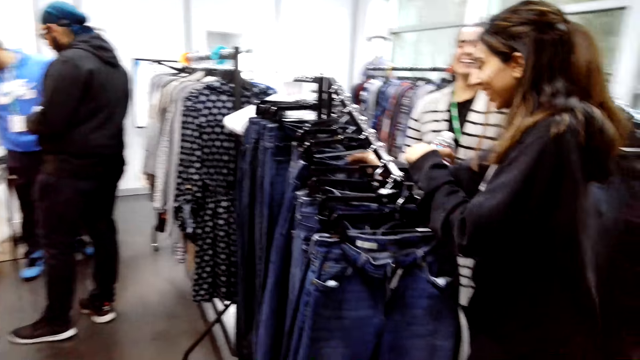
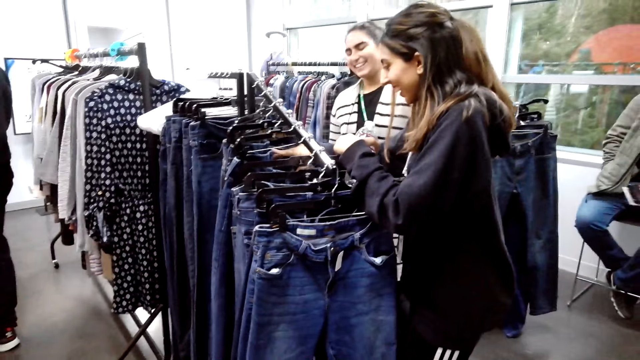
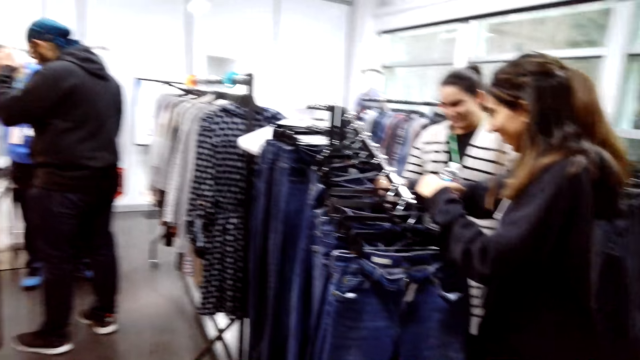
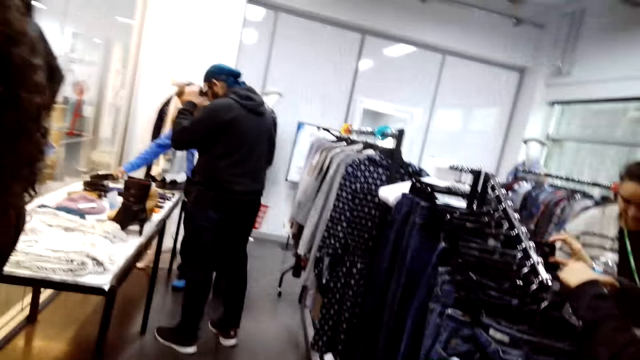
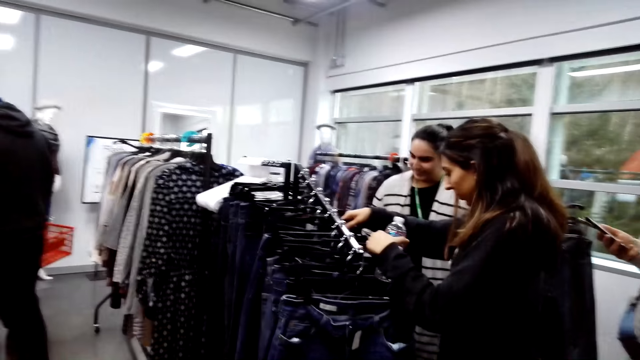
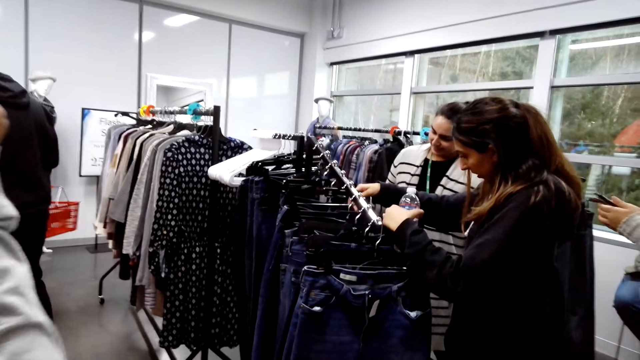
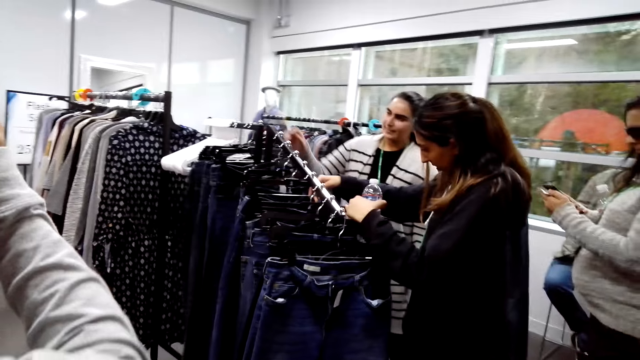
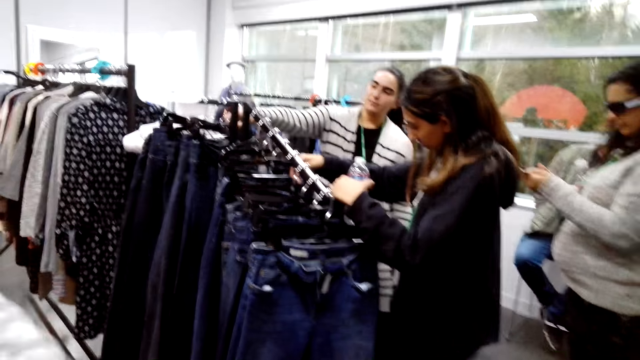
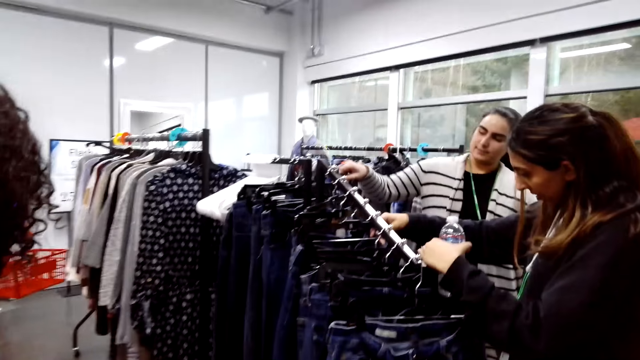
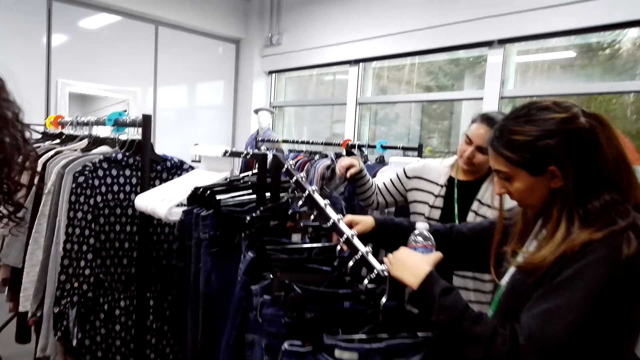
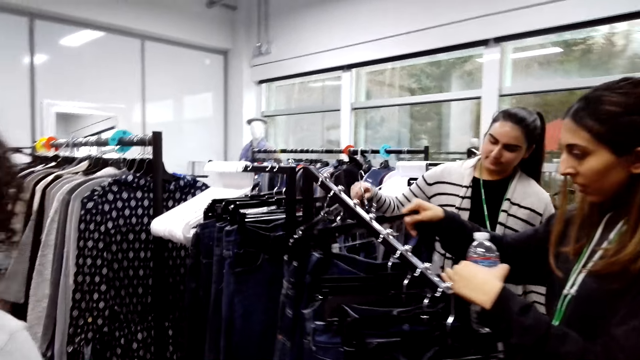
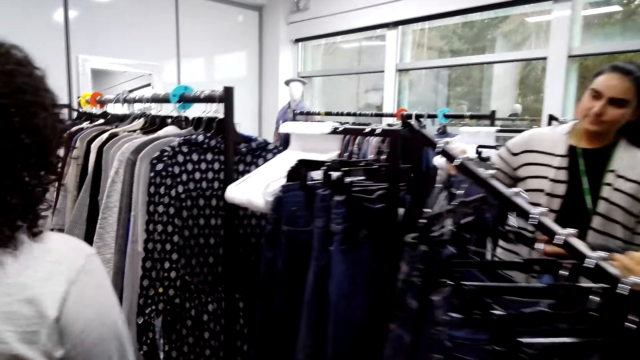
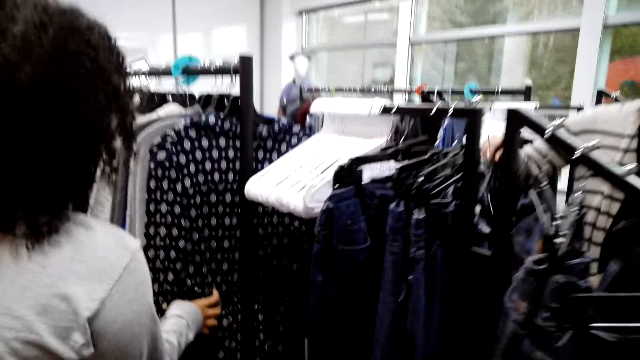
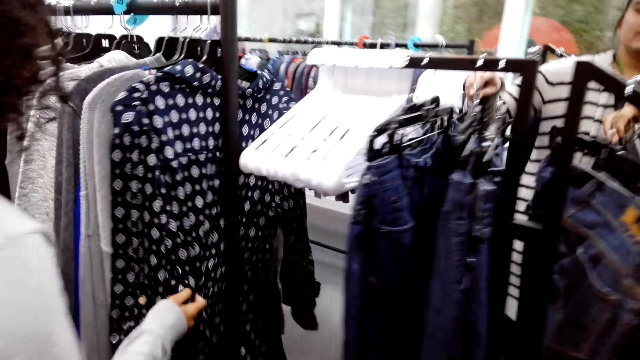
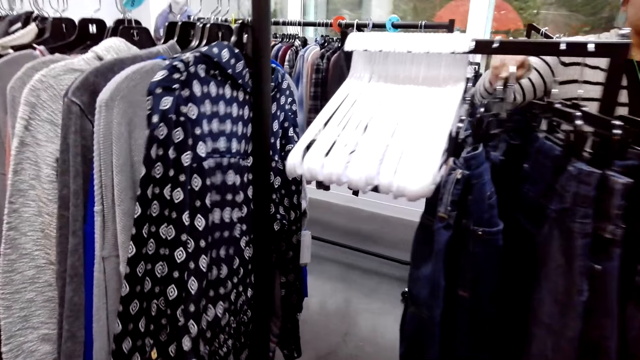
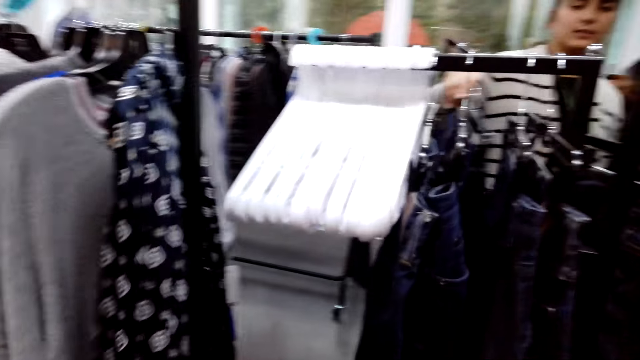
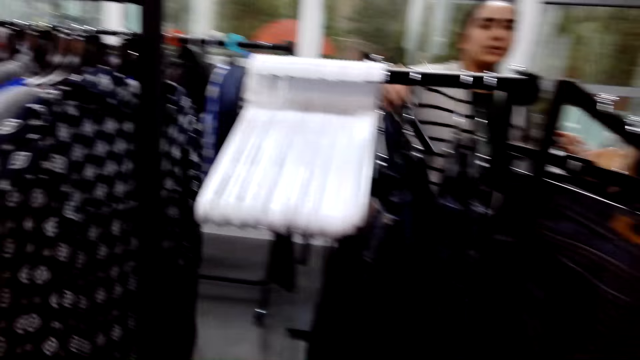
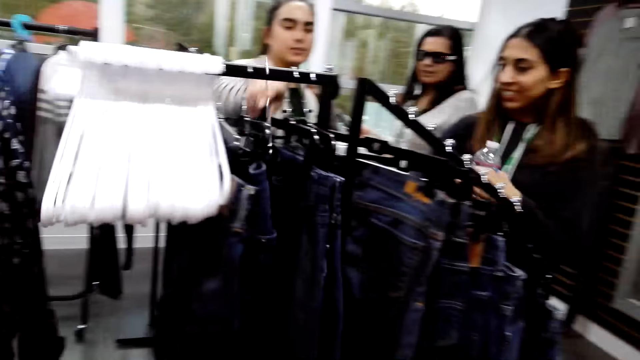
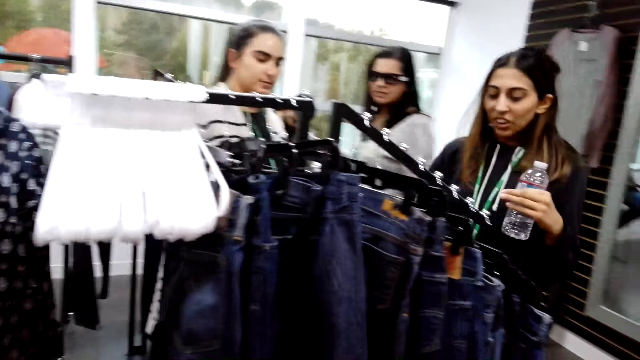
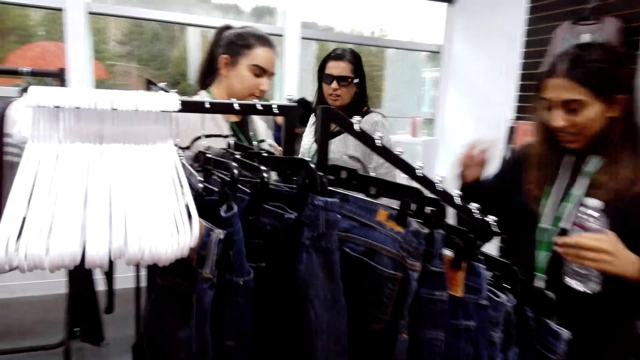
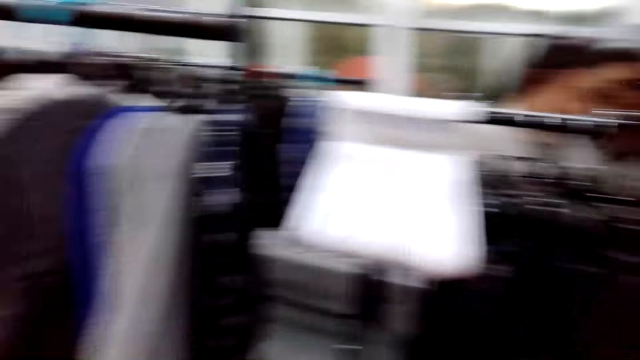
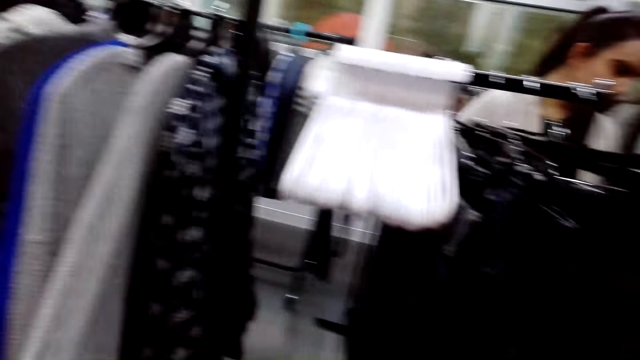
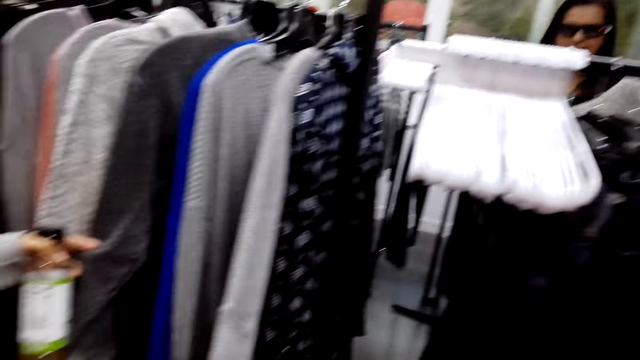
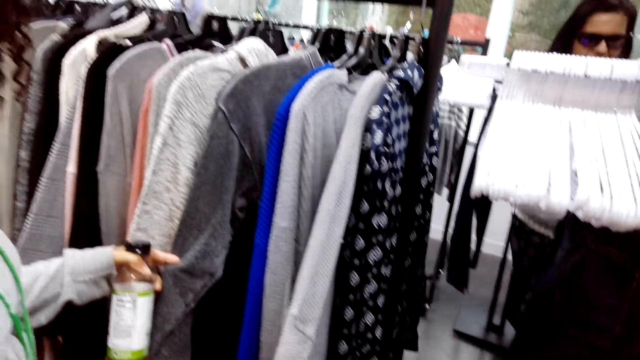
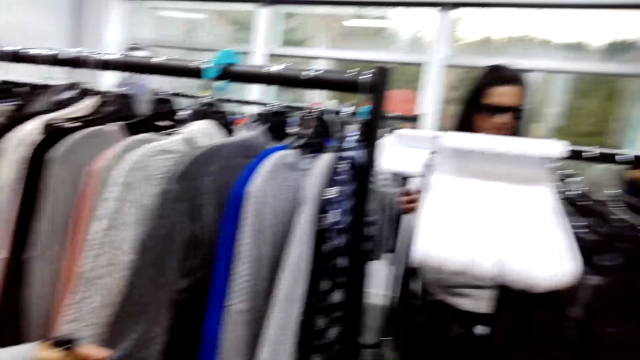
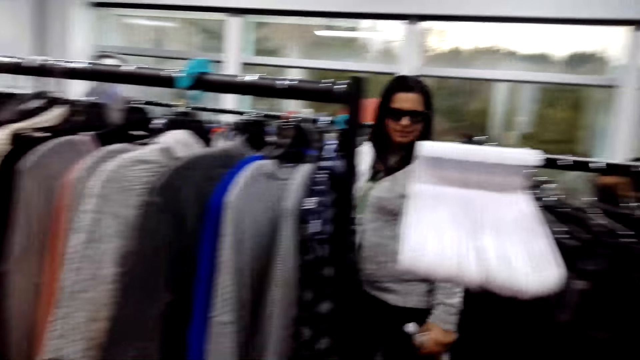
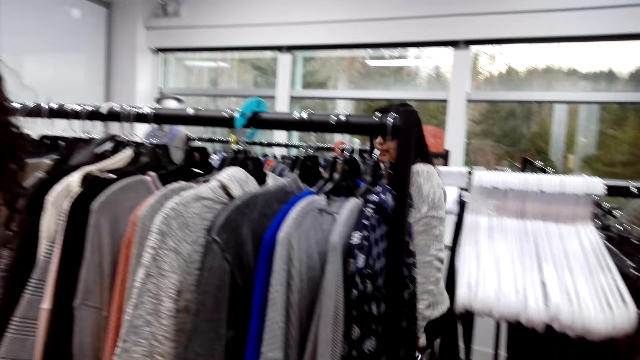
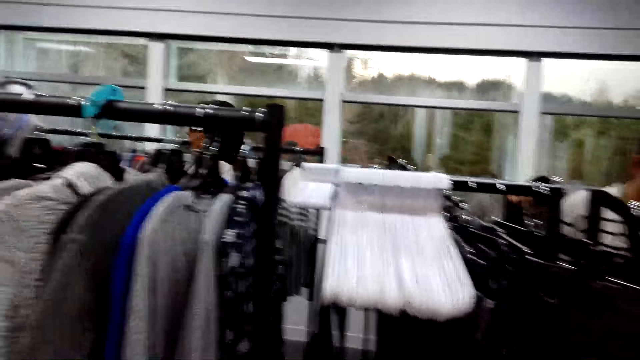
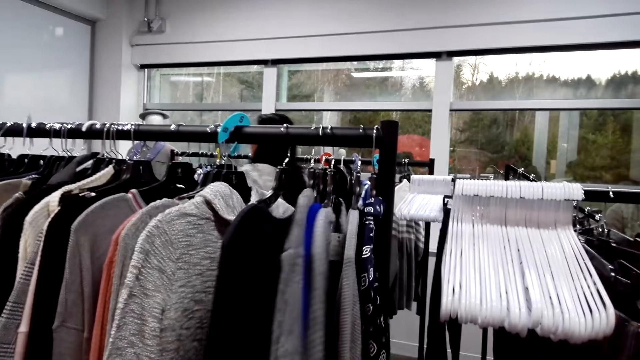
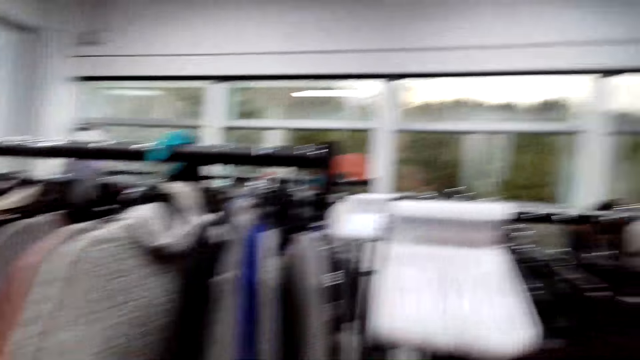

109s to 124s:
A lady dialogues with the camera wearer. The camera wearer looks around. A woman checks clothes on the clothes rack. Another woman walks around. The other woman checks clothes on the clothes rack. The lady touches the cloths and dialogues with the camera wearer. The camera wearer looks around.

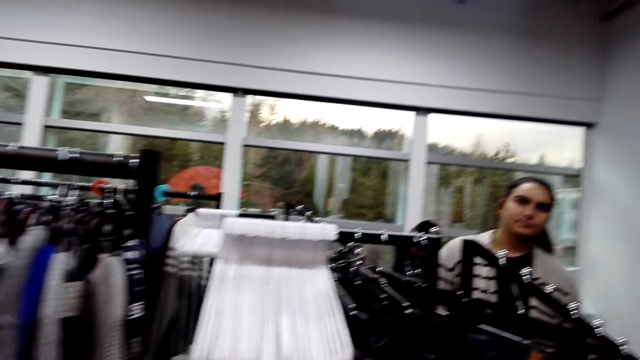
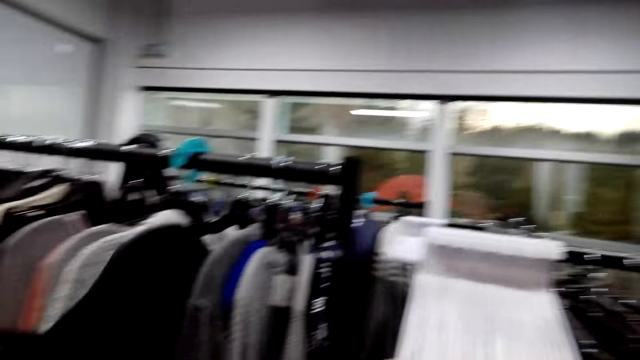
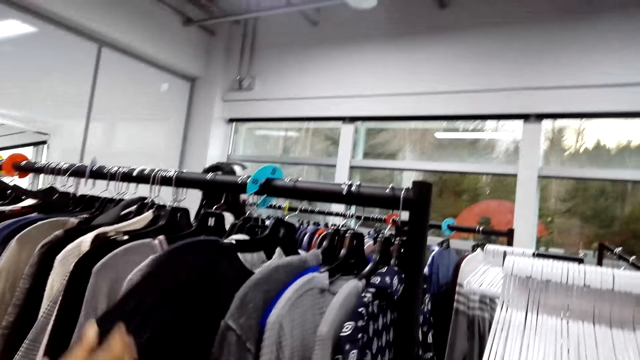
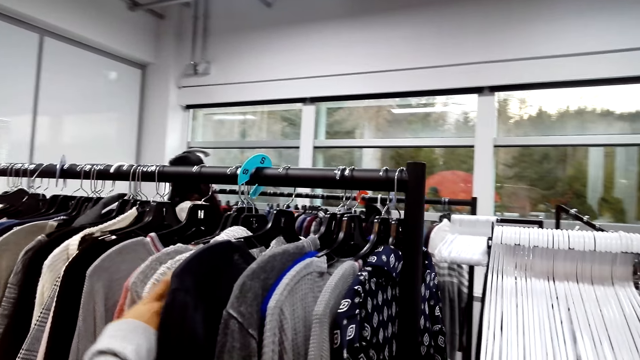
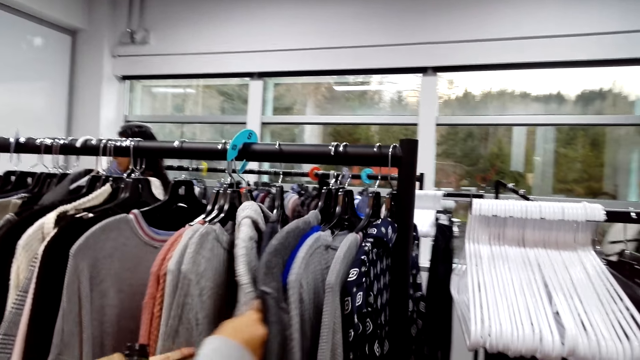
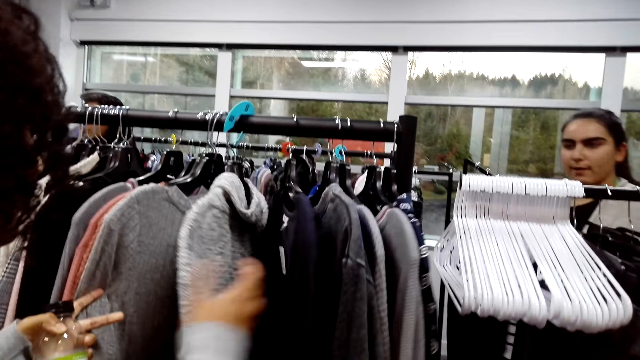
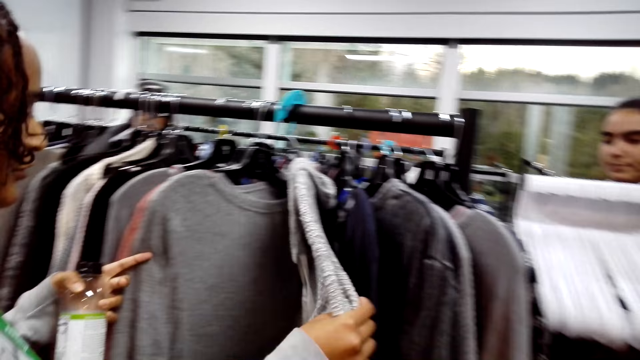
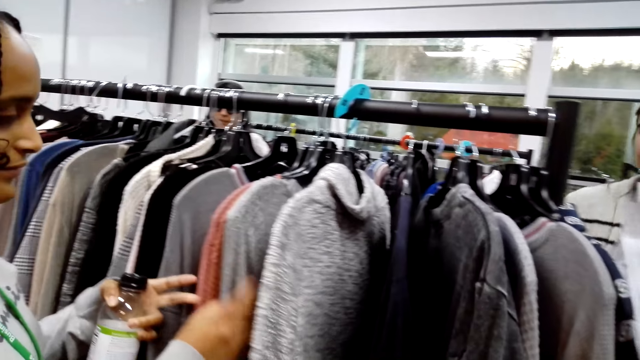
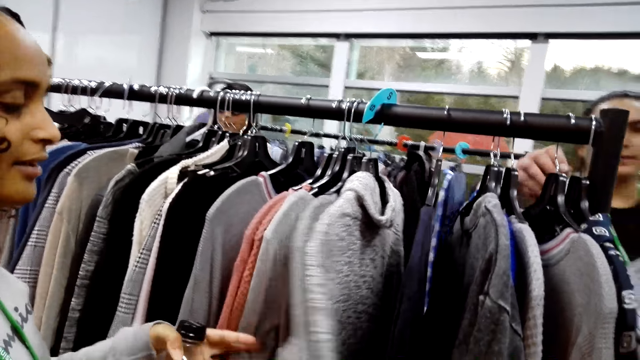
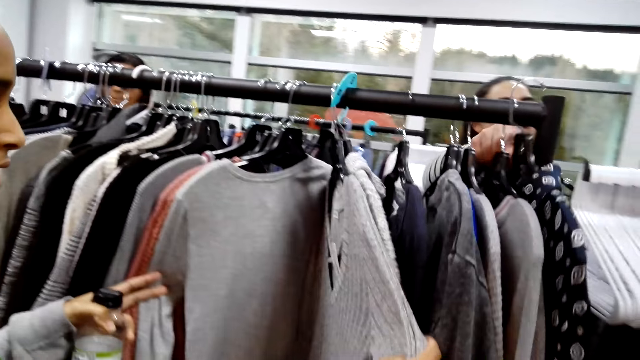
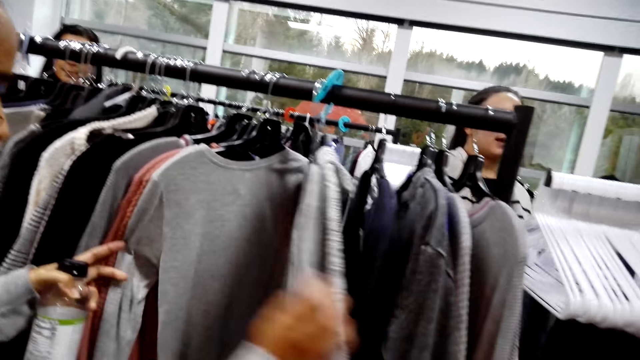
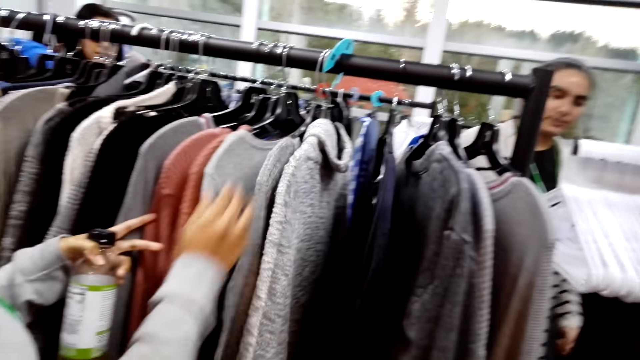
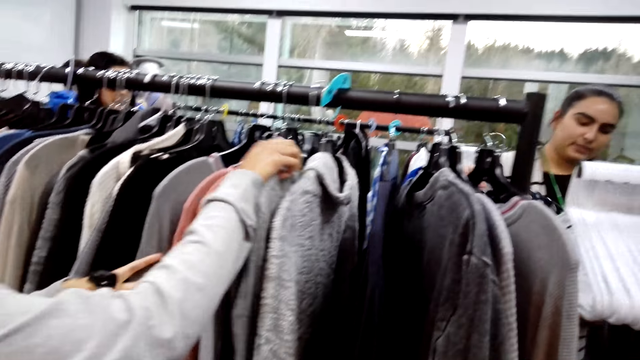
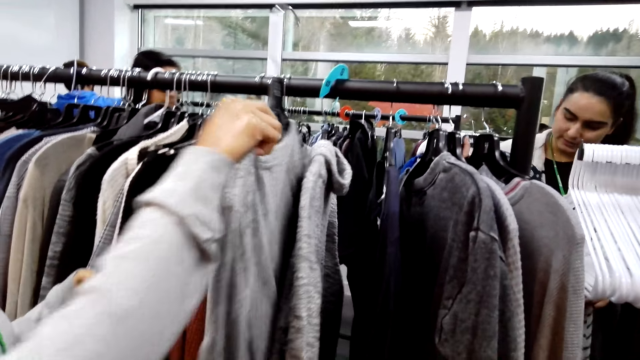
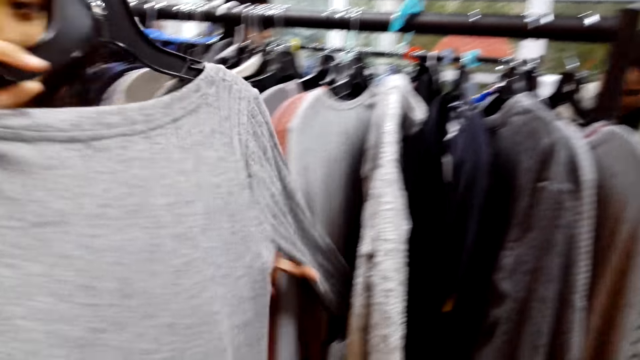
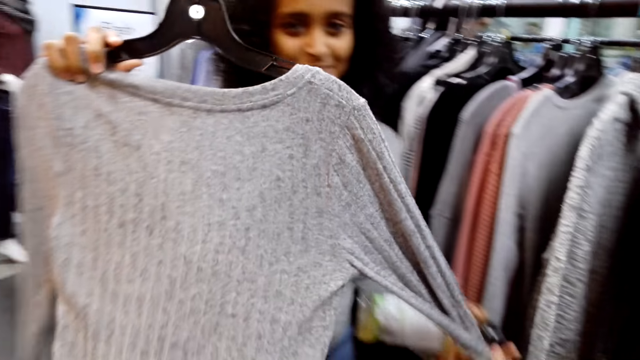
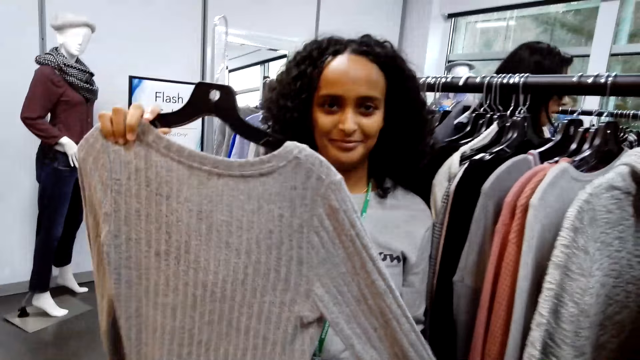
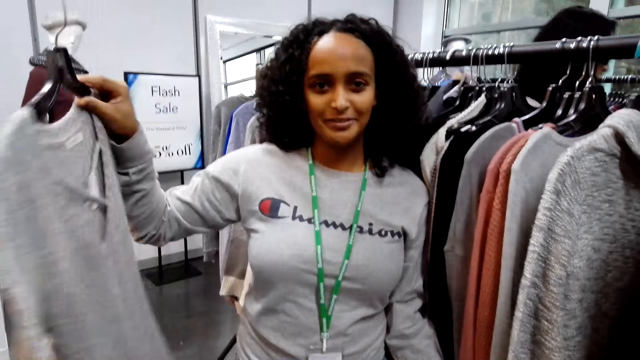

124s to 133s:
A woman picks up a blouse from the clothes rack. The camera wearer looks around. The woman dialogues with the camera wearer.
